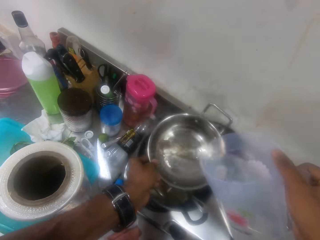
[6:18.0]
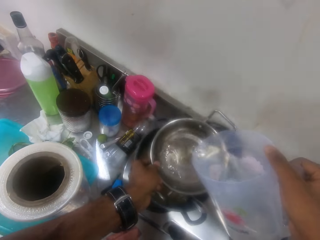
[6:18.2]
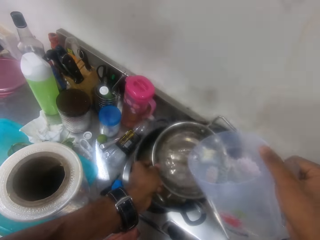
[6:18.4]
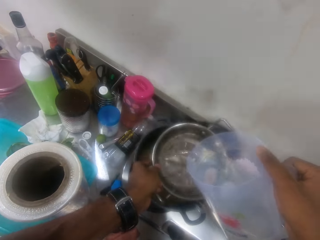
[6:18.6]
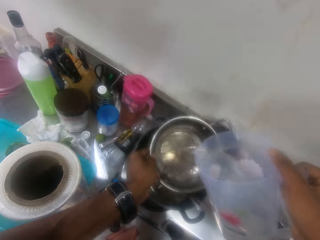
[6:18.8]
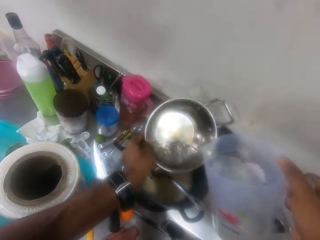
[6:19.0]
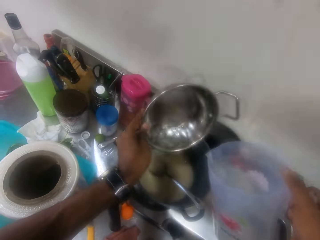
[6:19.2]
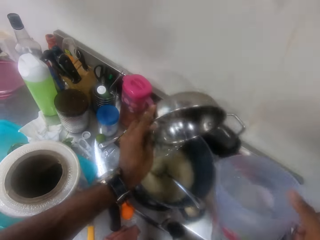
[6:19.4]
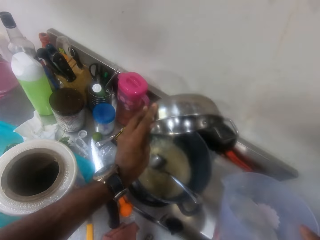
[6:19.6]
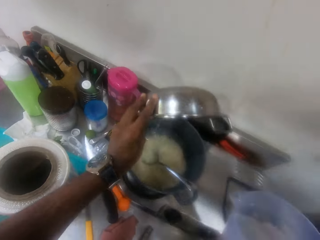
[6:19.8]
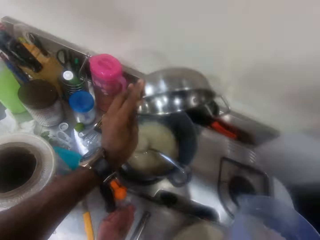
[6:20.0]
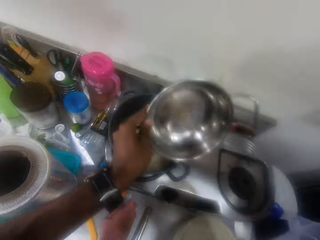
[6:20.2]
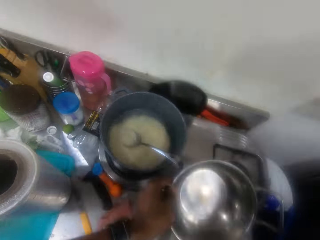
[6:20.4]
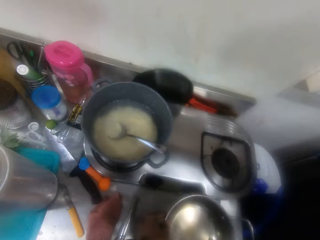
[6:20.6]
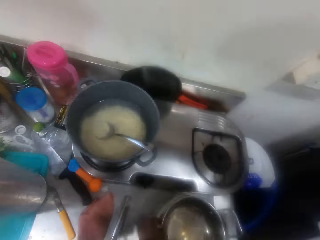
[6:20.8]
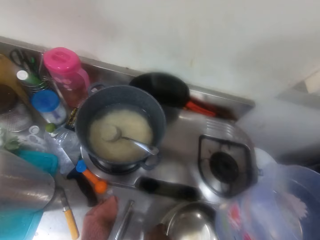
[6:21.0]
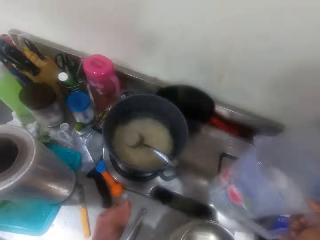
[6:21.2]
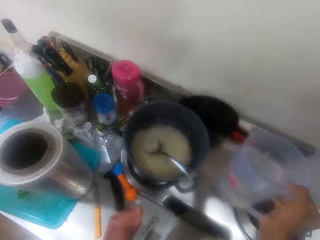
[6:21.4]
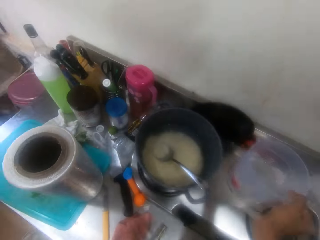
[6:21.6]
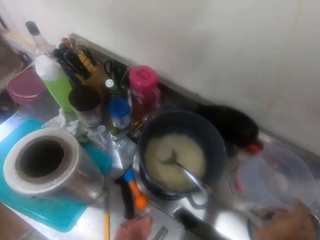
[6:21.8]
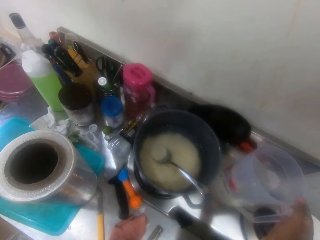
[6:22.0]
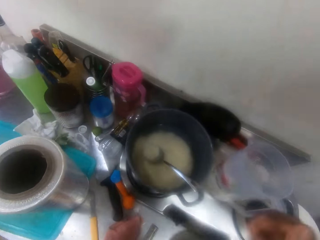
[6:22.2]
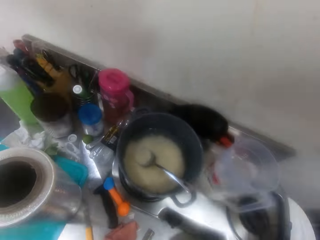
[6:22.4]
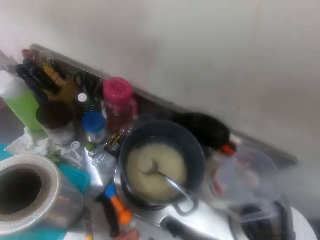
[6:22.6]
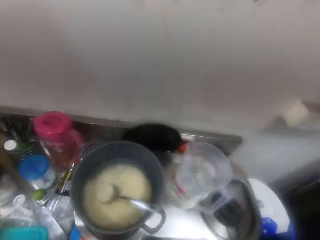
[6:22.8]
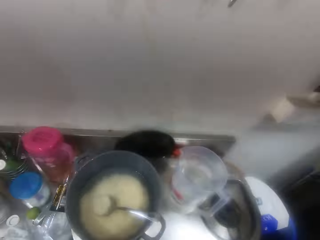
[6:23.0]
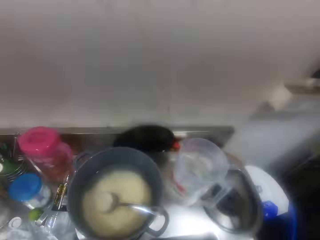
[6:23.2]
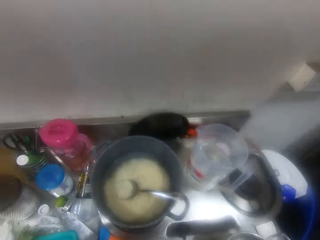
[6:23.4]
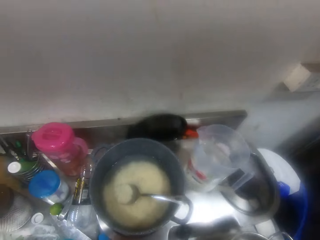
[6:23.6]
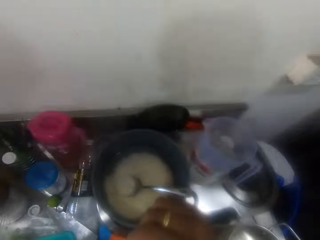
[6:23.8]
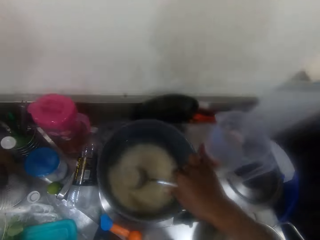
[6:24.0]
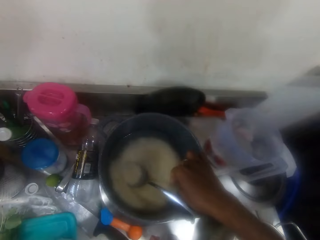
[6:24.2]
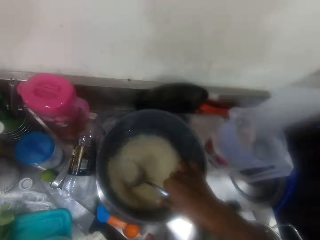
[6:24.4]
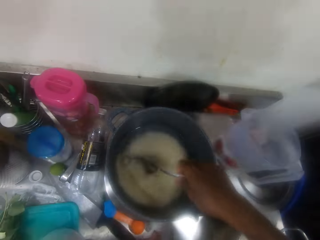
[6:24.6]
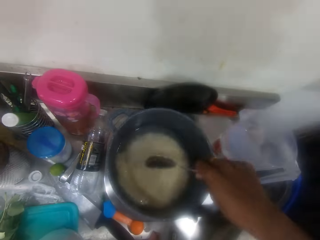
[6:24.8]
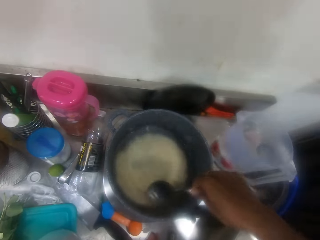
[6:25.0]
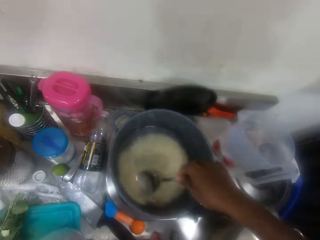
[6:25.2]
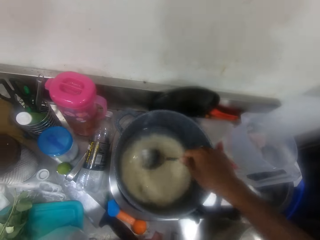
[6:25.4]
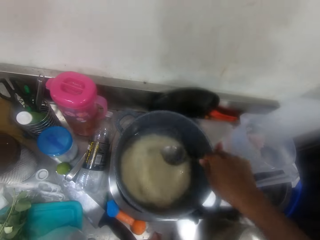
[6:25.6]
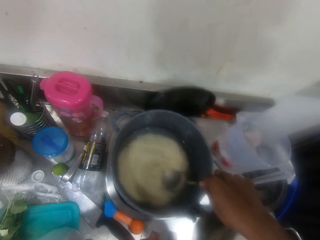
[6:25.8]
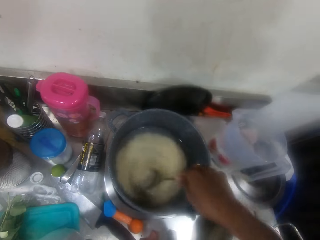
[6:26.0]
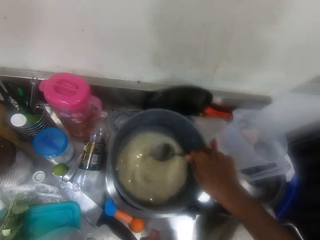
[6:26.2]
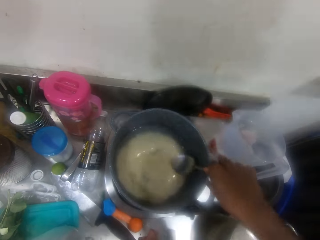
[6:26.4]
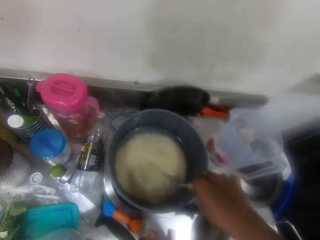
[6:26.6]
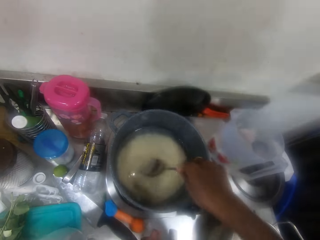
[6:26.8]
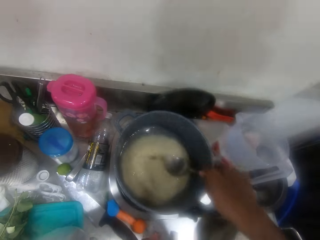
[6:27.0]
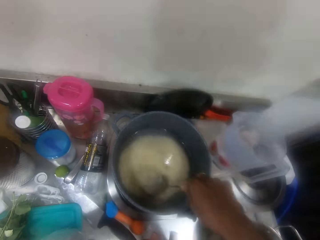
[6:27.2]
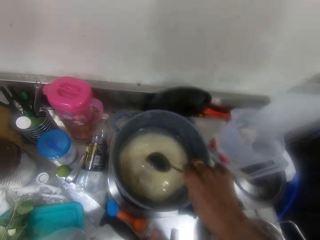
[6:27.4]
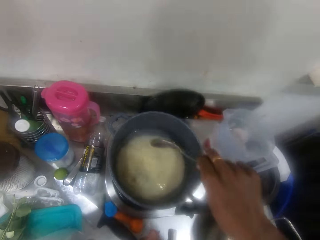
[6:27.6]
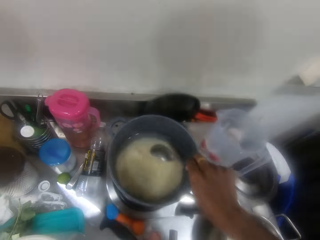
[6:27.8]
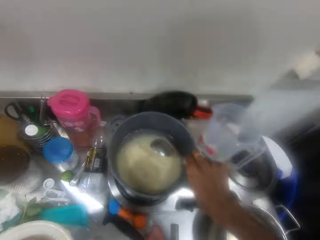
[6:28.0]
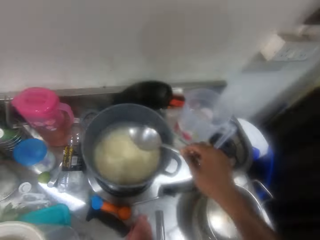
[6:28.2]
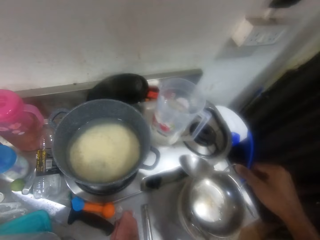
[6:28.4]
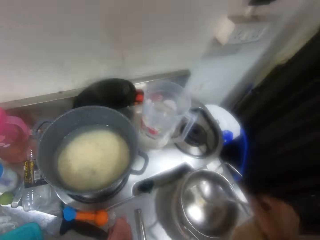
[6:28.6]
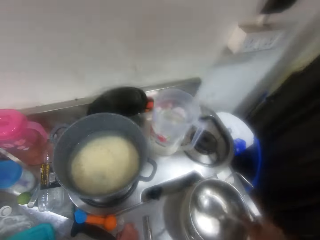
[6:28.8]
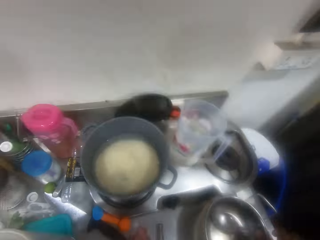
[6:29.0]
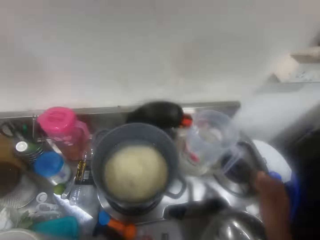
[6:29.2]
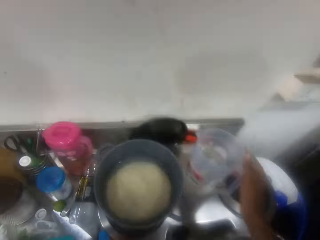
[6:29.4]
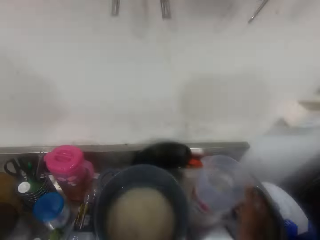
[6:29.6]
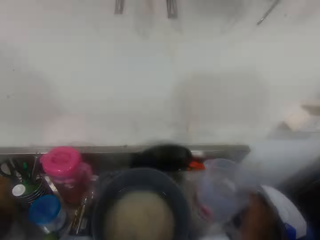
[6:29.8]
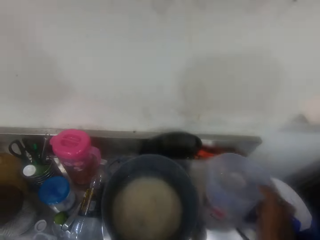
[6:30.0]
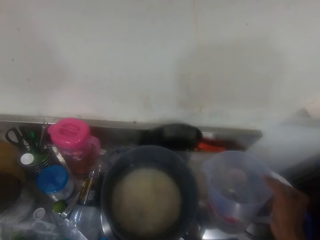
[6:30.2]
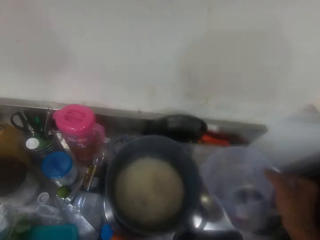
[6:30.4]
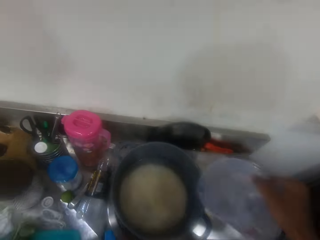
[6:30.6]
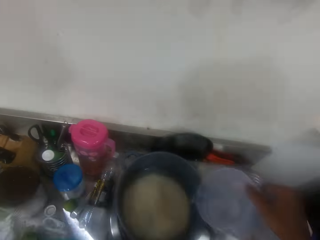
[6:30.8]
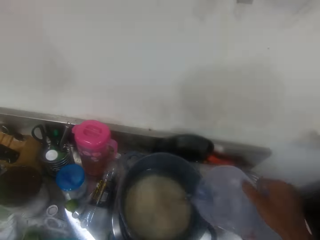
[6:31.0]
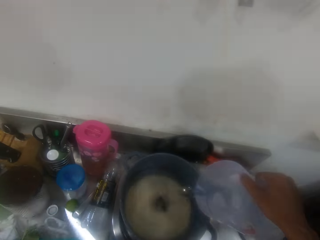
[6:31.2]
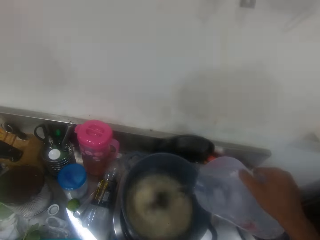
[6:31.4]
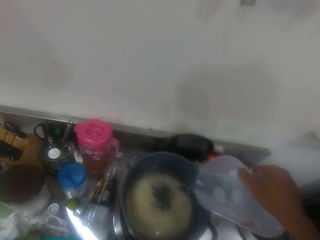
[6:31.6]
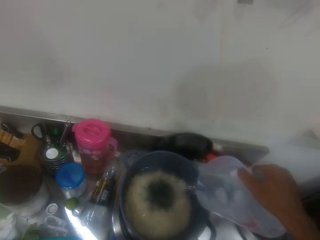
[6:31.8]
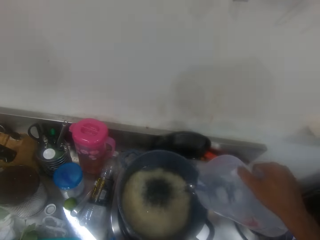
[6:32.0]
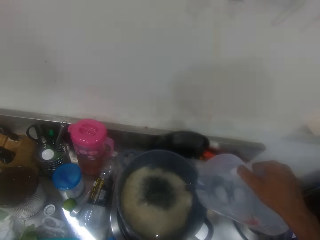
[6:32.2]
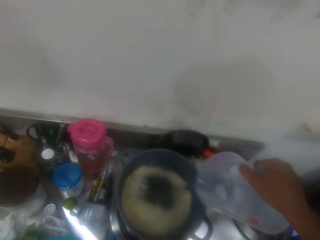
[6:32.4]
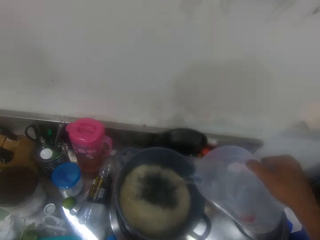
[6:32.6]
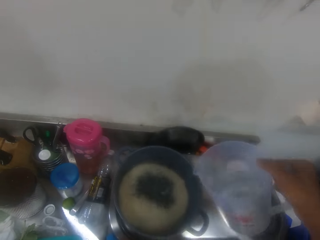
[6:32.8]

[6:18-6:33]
The camera wearer pours water in a pot. They pour the water to rice in a cooking pot. They put the pot on a table. They place a jar of water on the table. They pick a spoon from the rice. They stir the rice with the spoon. They shake off water from the spoon. They put the spoon in the pot. They pick a jug of water. They pour the water to the rice in the cooking pot.

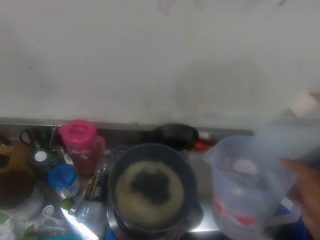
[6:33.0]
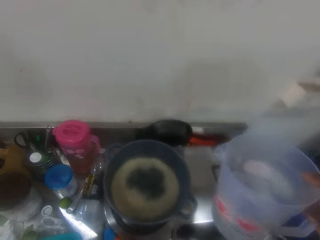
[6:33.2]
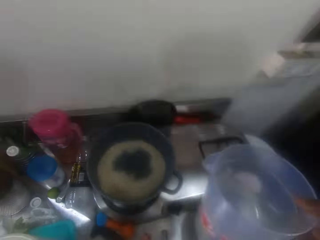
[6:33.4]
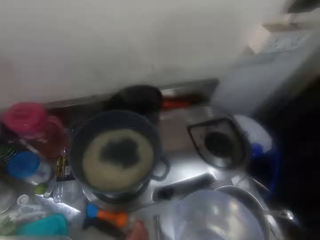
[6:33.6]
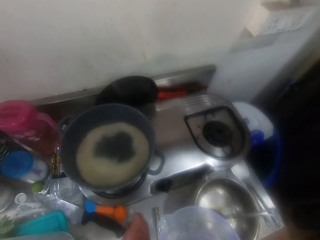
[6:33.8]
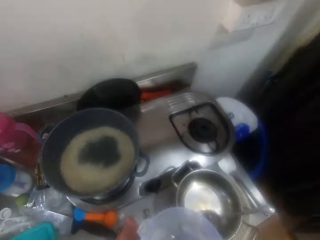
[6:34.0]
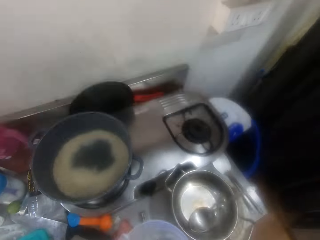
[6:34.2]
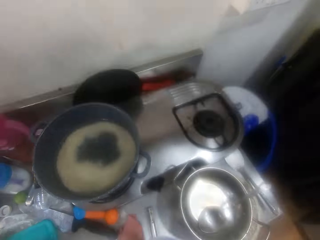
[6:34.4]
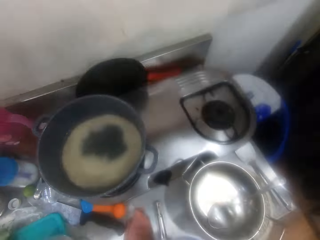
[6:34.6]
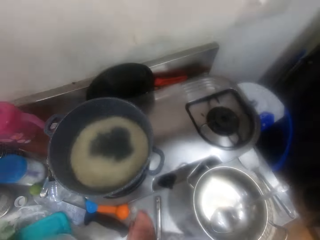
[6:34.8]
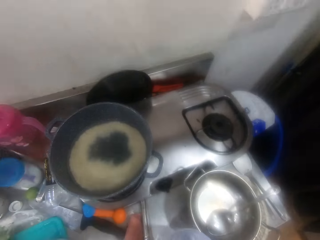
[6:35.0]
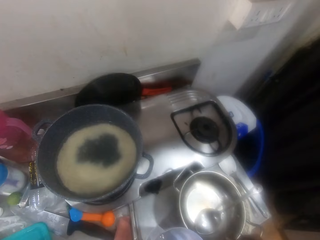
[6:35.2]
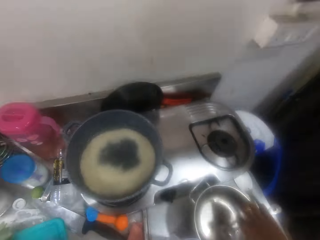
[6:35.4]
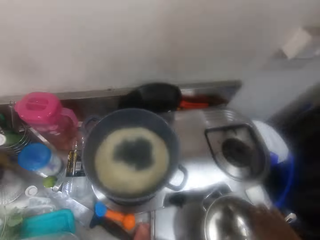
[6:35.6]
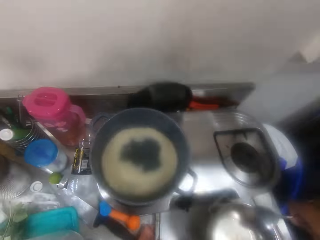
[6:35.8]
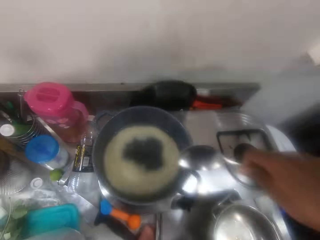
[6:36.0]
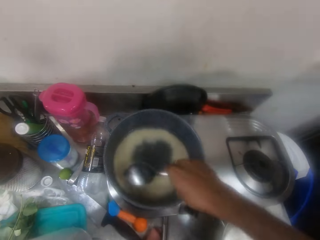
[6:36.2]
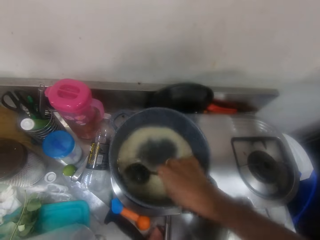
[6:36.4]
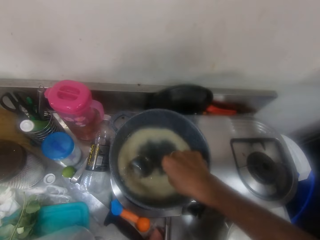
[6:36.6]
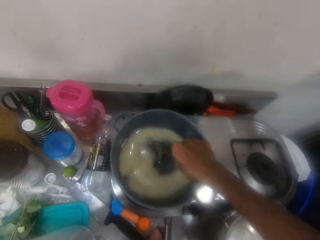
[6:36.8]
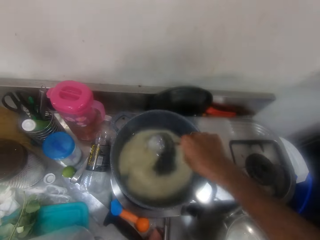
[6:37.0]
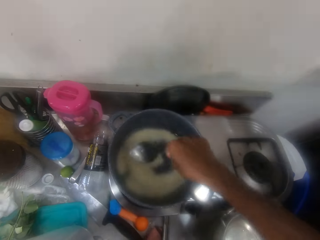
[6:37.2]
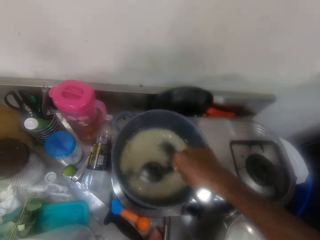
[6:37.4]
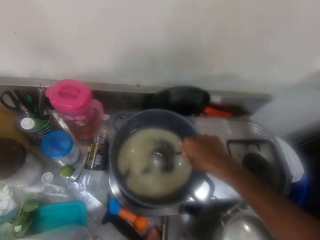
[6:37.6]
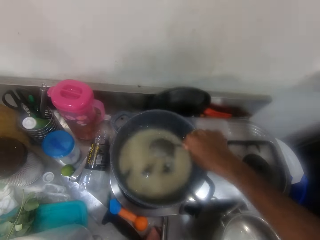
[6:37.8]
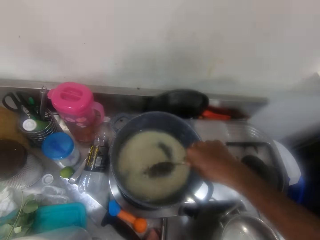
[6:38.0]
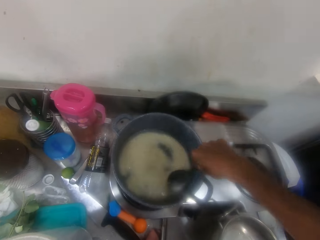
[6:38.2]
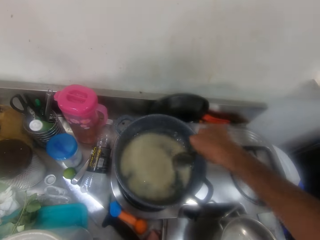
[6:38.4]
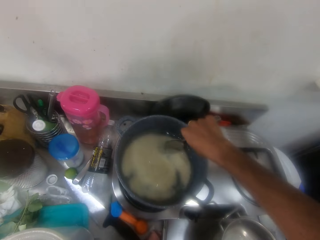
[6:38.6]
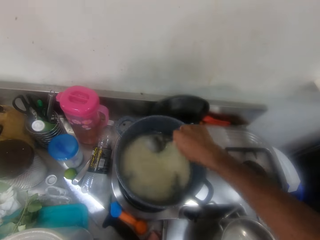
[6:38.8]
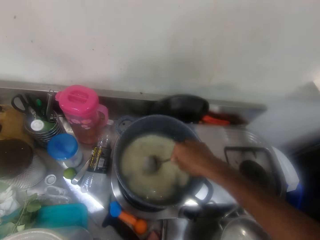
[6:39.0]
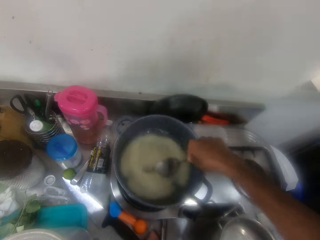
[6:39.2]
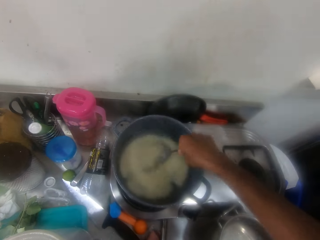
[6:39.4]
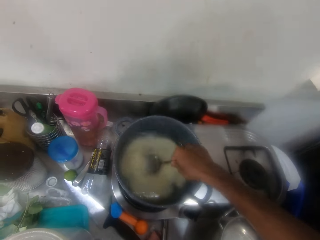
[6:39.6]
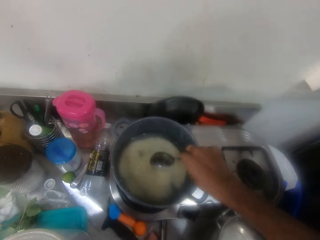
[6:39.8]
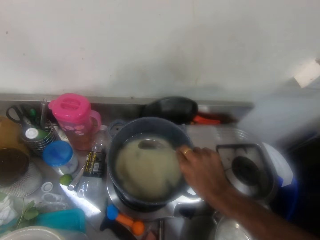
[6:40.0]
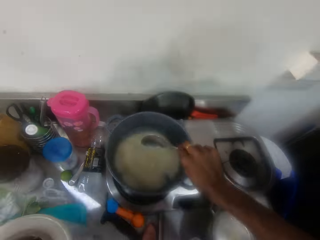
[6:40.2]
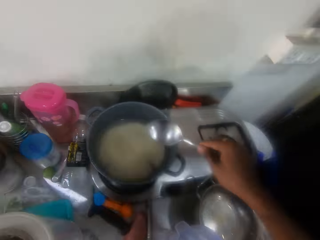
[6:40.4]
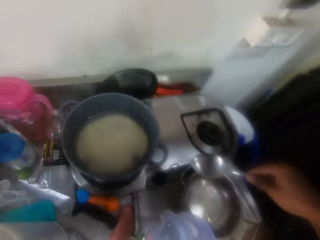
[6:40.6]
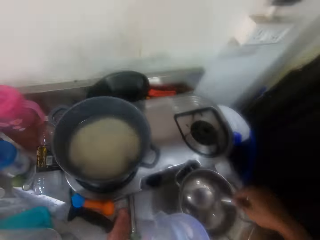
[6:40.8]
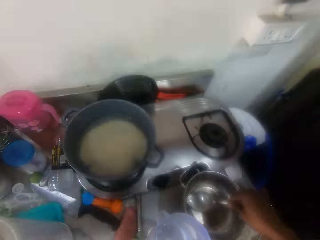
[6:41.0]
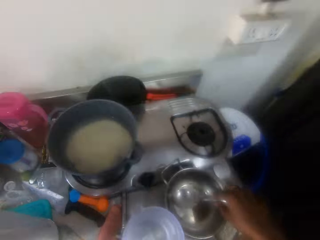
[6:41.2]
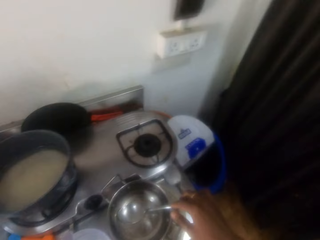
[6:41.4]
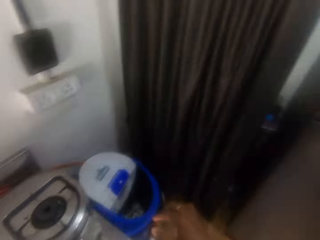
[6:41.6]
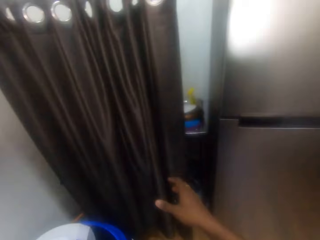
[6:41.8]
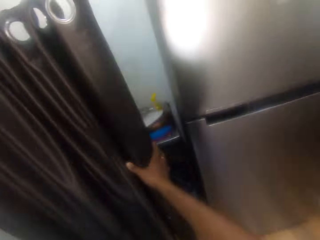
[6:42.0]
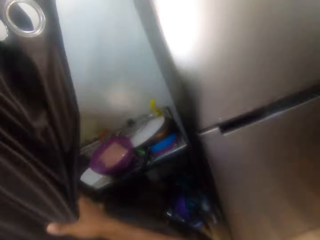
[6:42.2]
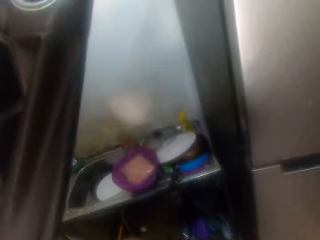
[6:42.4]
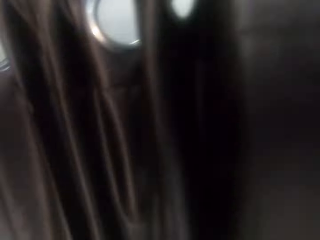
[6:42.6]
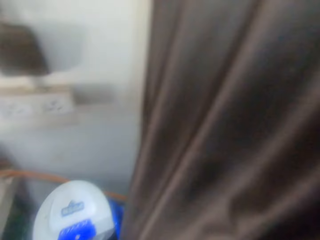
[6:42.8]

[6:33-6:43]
The camera wearer puts down a water jar. He picks a spoon on a table. He stirs rice with the spoon in the cooking pan. He shakes water off the spoon. He places the spoon on a pot. He turns around a kitchen. He dries his hand with a curtain. He moves the curtain.
